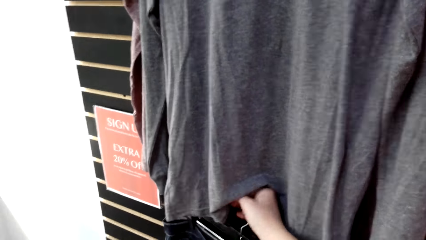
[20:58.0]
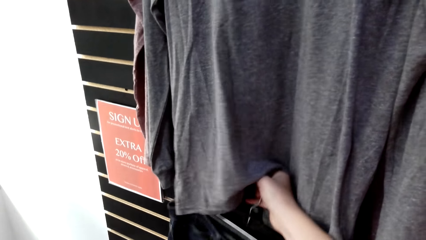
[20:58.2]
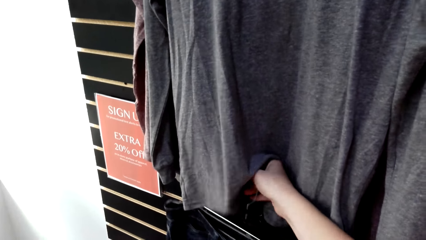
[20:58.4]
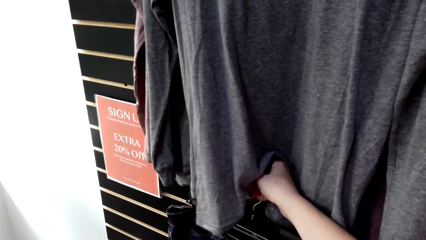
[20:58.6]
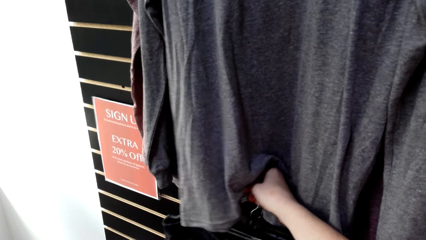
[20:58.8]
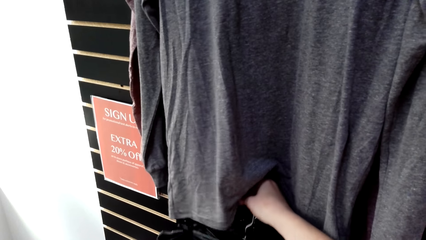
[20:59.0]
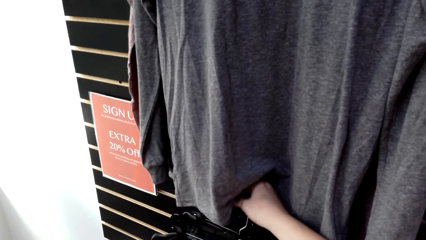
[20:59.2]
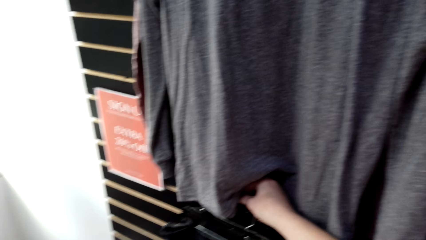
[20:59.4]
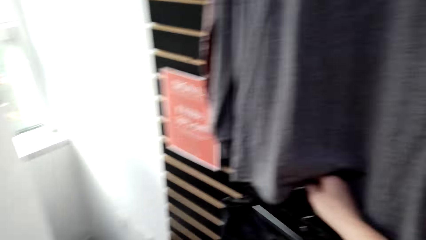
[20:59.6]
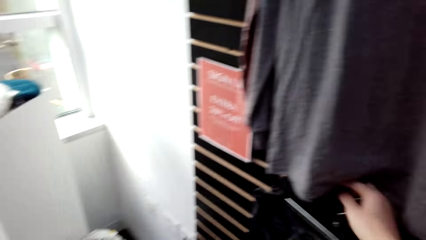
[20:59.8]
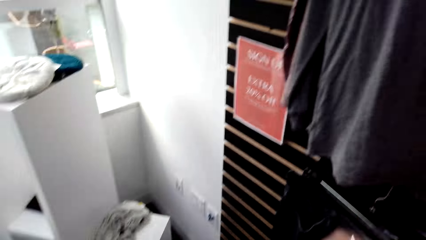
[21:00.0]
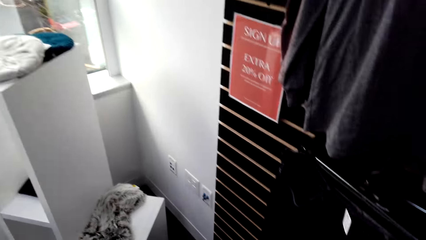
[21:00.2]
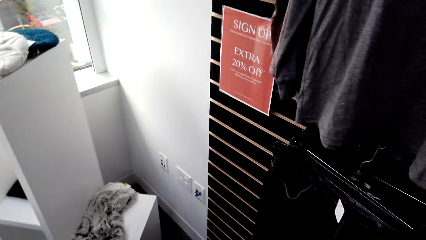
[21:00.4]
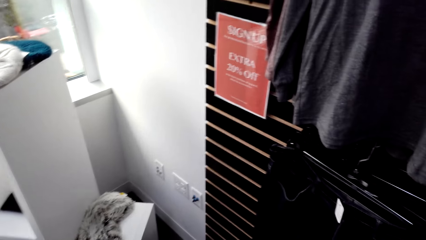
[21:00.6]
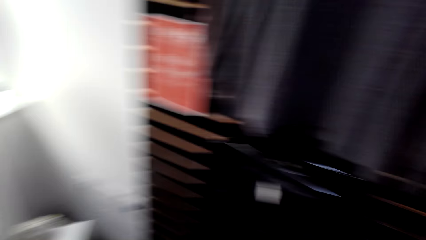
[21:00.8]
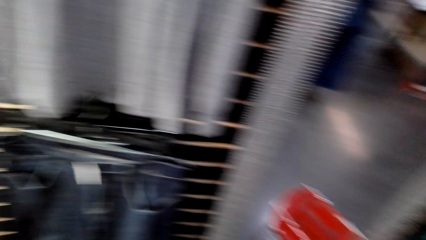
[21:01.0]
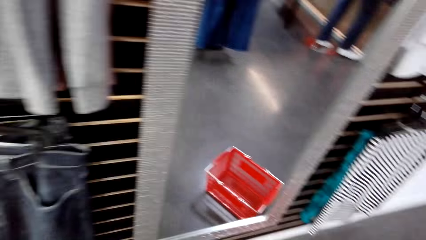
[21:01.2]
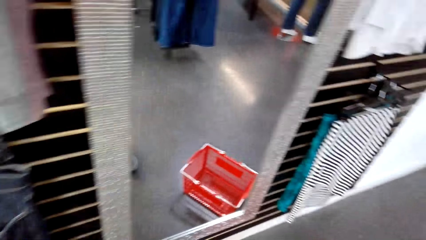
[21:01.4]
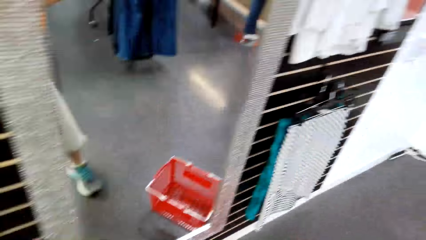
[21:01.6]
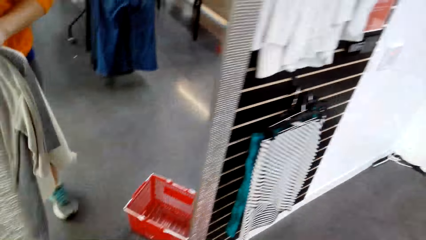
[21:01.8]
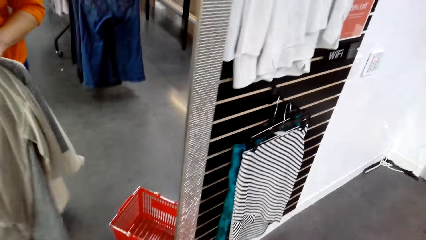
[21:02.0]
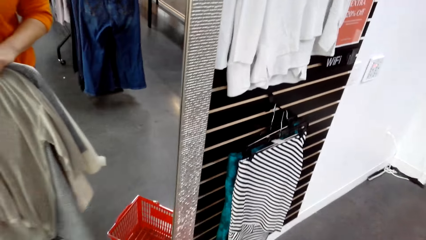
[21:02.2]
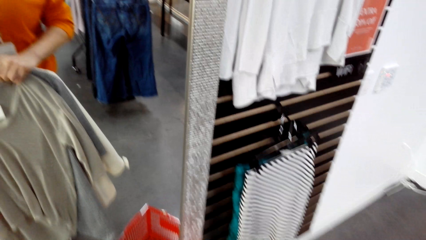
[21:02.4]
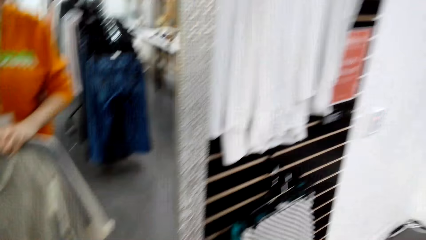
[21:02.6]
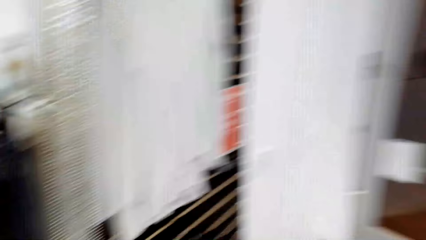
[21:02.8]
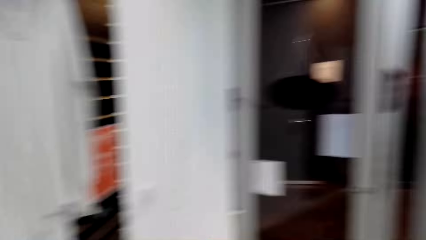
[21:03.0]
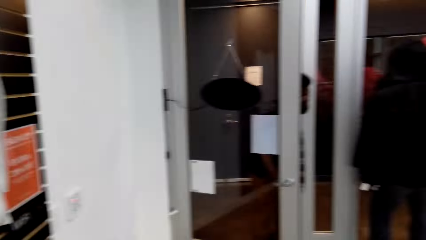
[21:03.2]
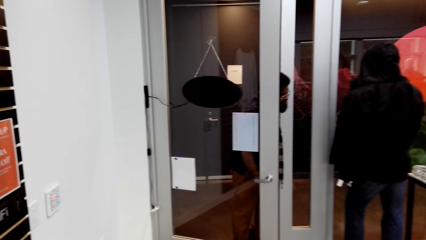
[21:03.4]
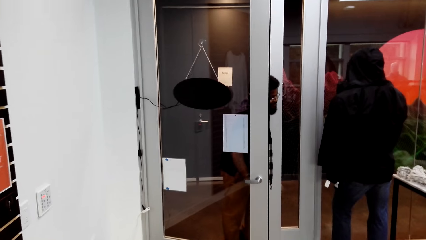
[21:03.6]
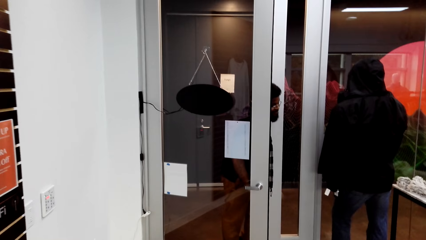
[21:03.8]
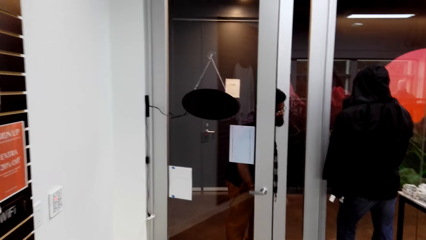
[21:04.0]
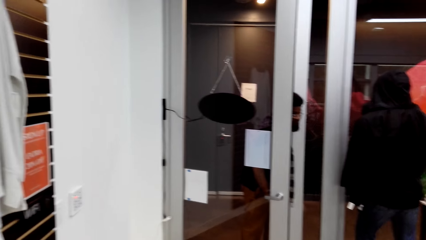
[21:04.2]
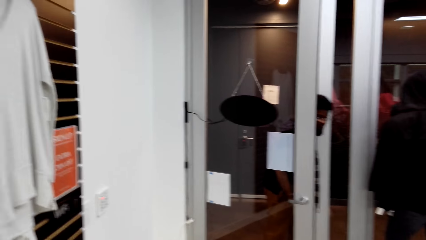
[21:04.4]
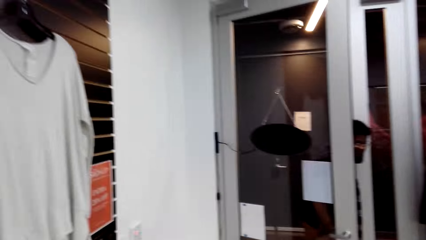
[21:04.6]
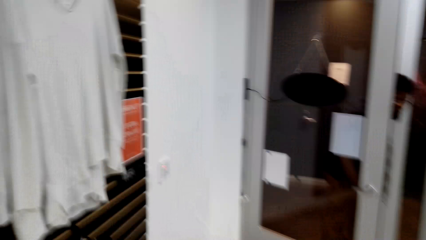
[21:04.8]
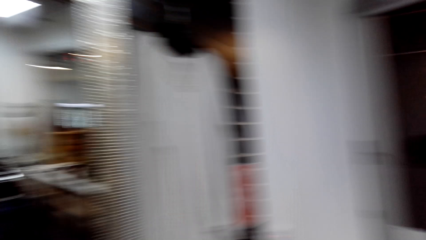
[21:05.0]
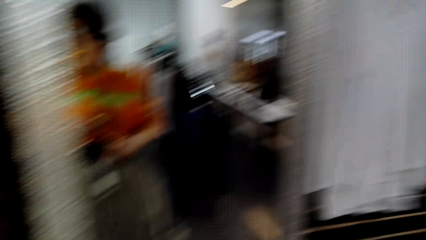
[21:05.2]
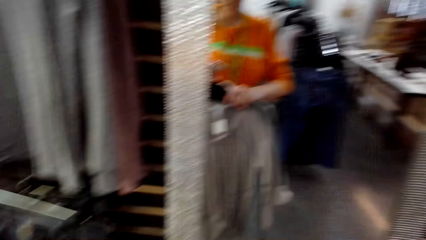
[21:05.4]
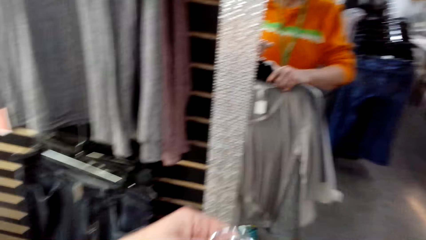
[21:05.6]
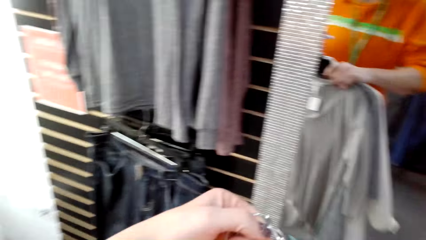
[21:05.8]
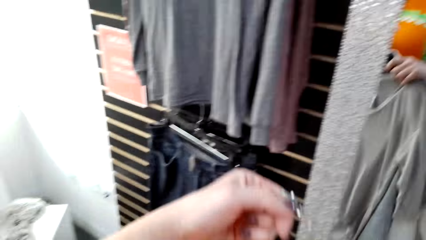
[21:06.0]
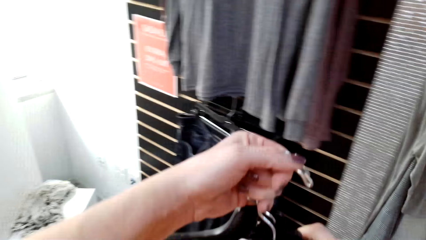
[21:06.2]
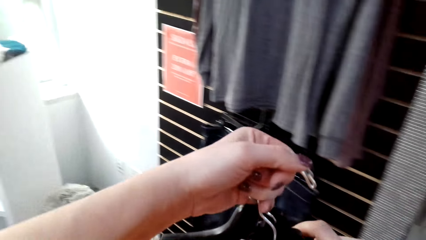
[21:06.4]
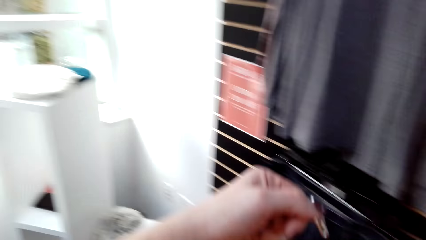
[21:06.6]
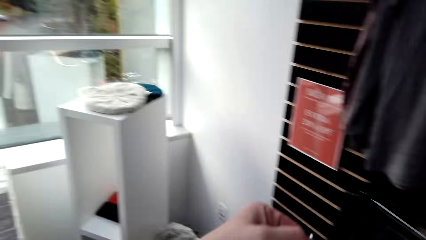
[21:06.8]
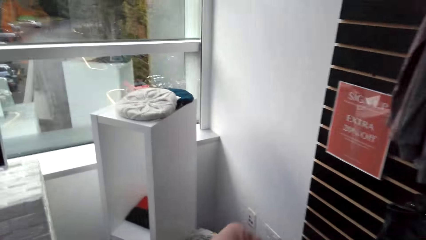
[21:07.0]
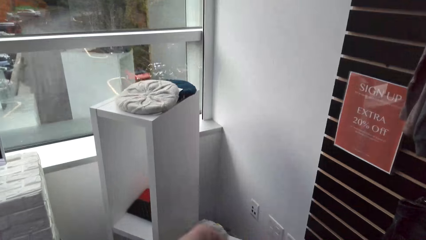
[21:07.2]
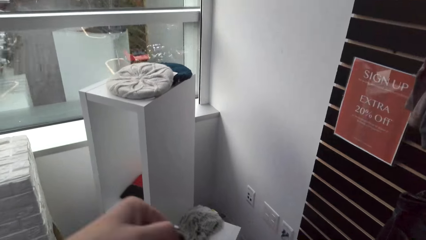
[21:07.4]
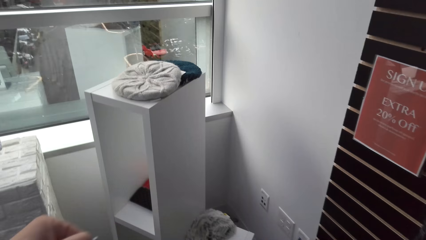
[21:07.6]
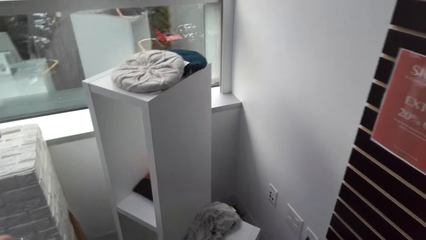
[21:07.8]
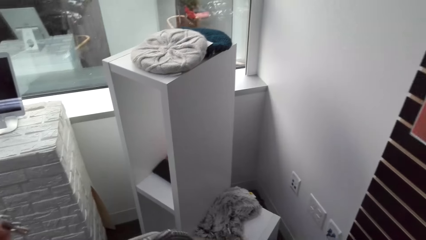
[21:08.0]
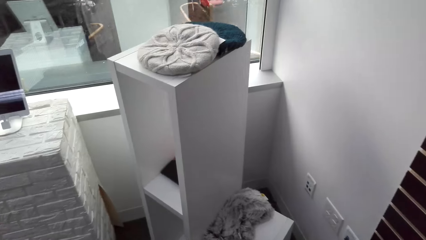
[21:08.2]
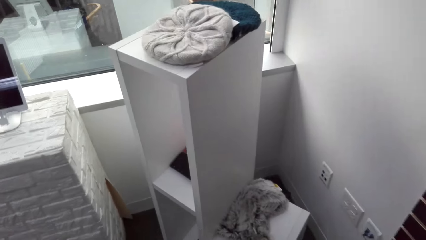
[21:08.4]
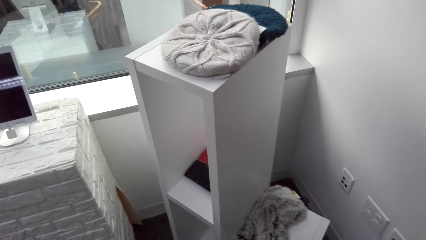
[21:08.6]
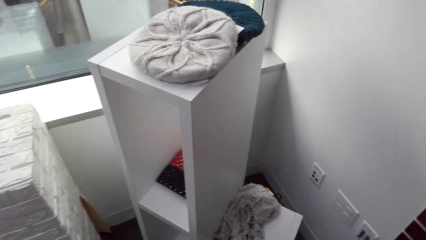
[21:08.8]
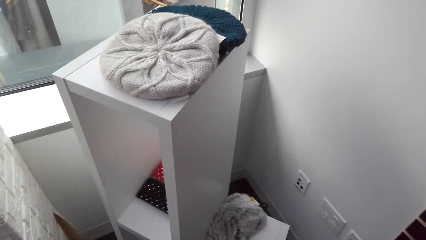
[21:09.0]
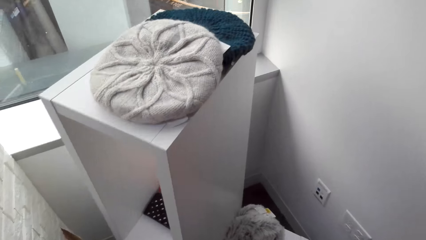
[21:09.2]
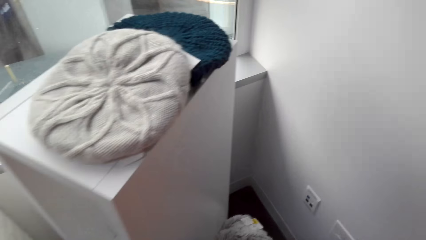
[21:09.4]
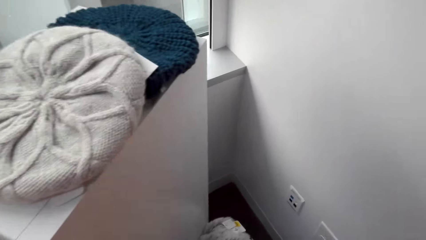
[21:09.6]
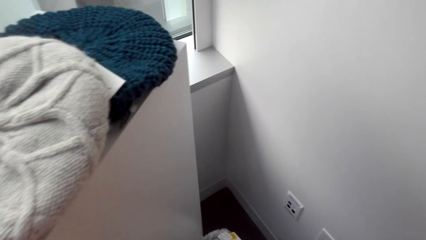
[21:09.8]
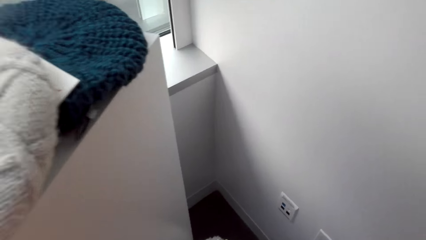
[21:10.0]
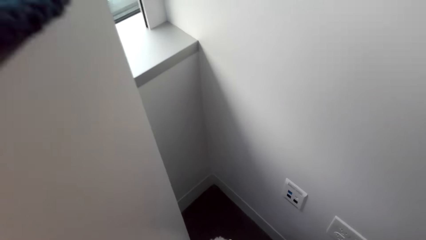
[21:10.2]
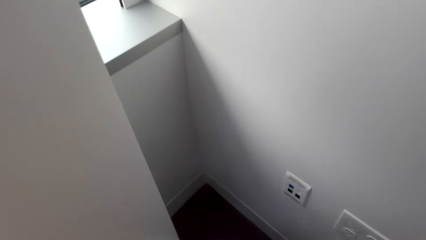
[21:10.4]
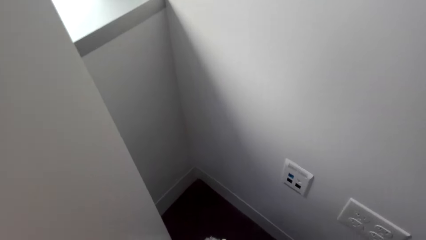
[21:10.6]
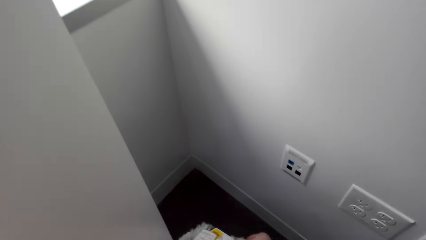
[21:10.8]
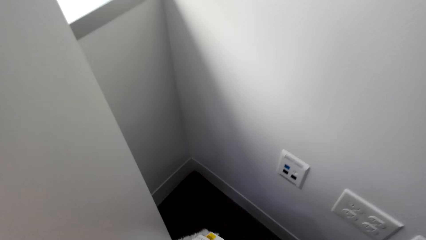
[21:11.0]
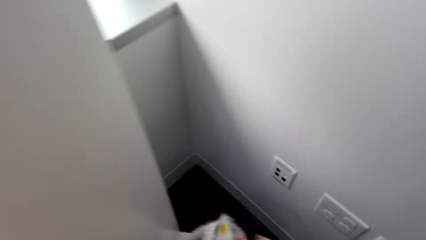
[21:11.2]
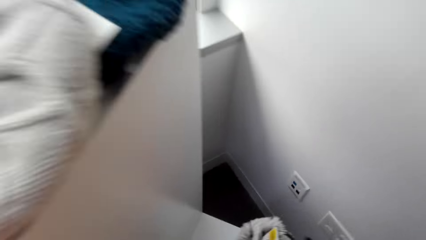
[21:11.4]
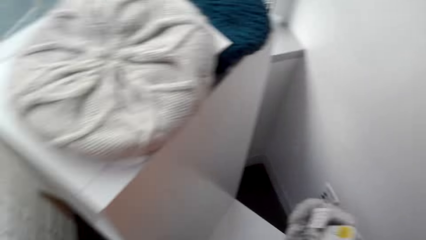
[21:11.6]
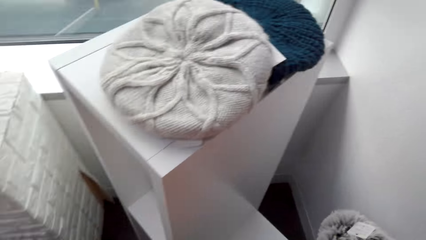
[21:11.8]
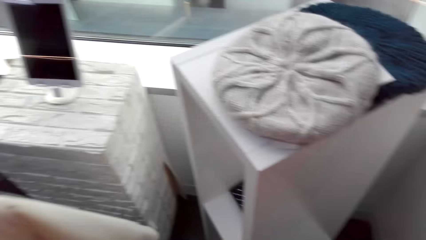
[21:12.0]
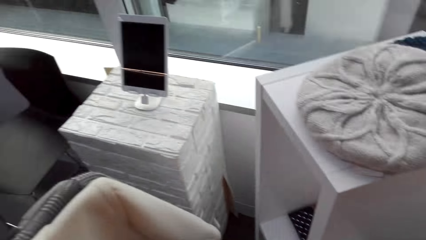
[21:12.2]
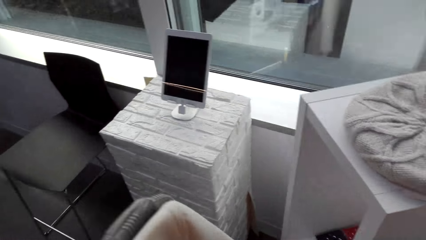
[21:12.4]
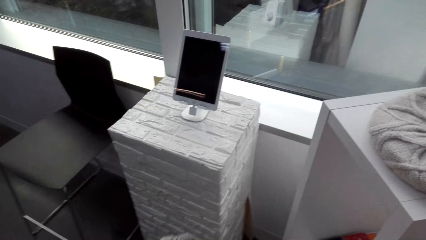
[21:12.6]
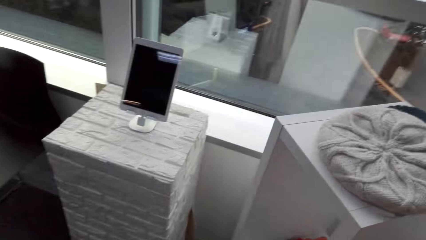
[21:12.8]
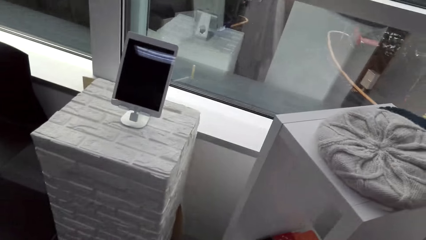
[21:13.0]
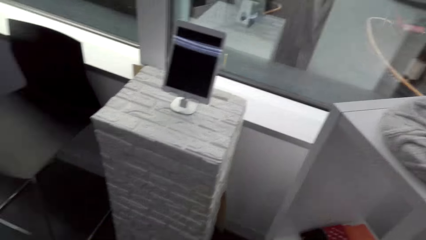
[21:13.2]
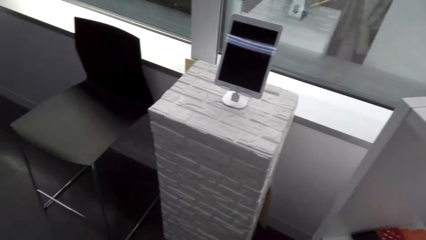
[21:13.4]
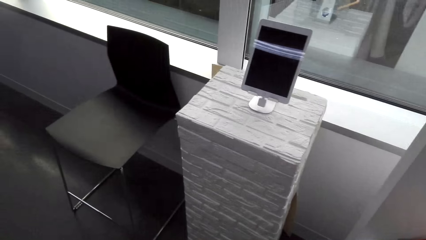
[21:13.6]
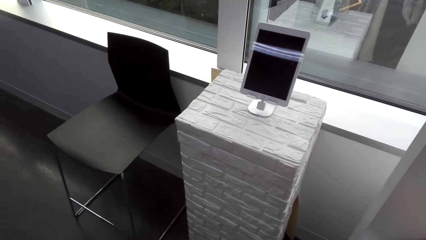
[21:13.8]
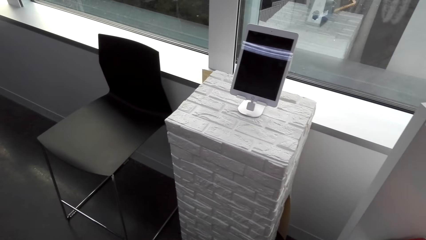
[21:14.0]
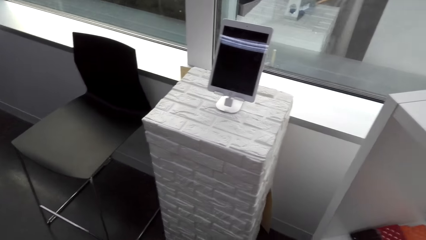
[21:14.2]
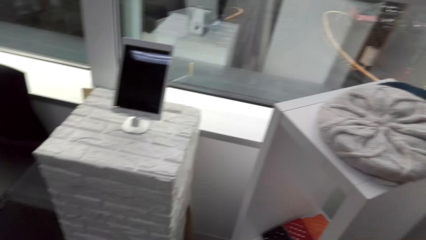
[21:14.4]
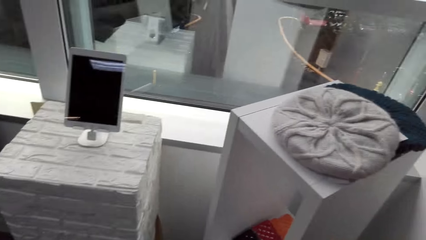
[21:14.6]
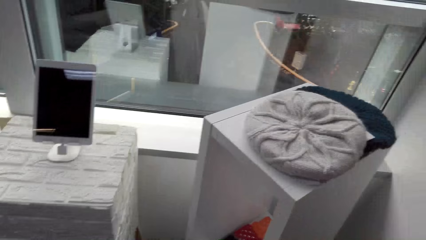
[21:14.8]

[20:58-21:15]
The camera wearer looks around. They look around again. They walk around the room. They lift clothes. They move a hand. They look around.
